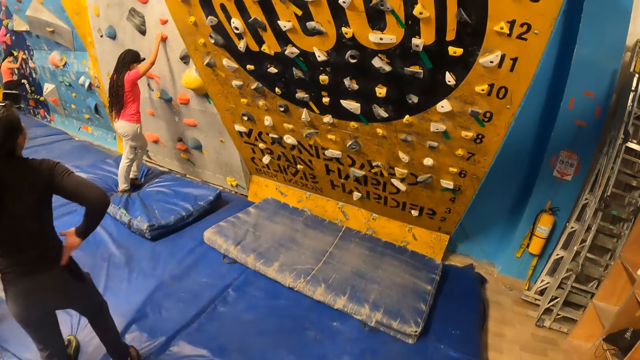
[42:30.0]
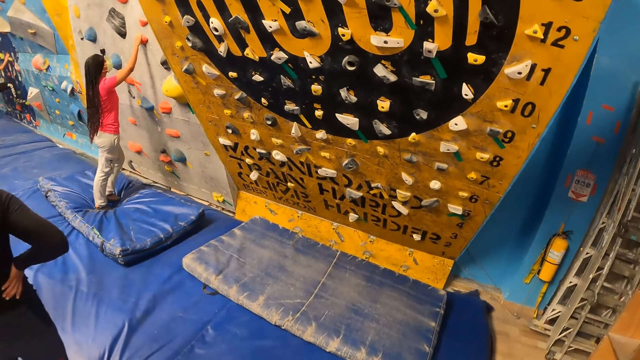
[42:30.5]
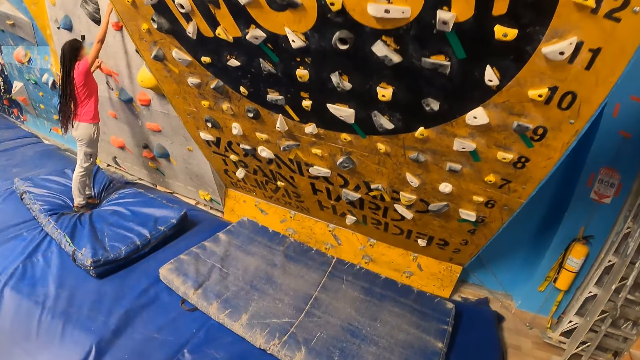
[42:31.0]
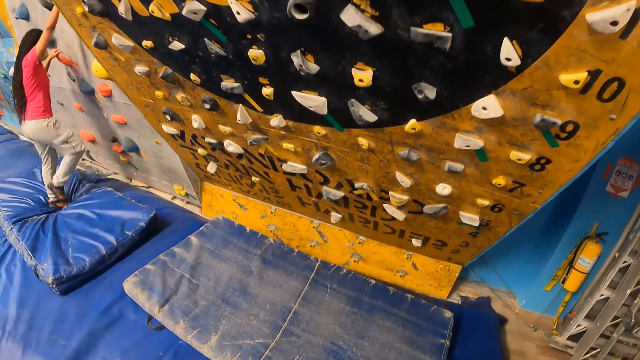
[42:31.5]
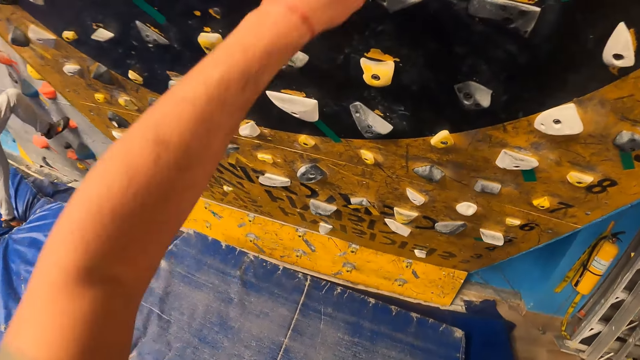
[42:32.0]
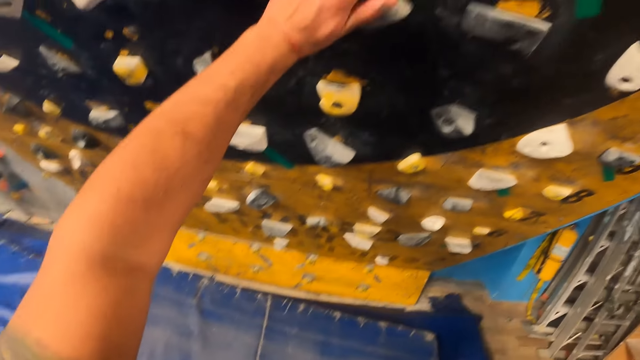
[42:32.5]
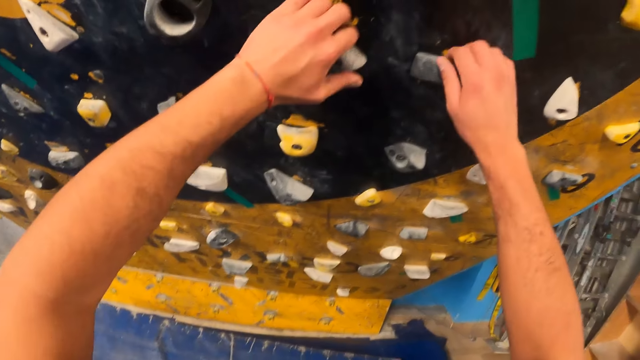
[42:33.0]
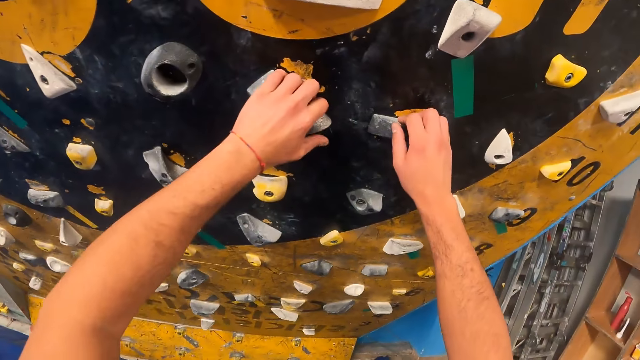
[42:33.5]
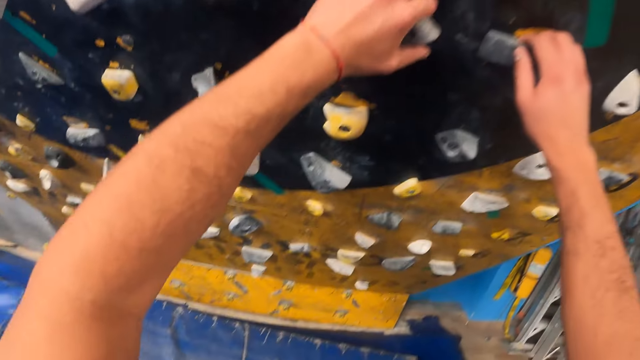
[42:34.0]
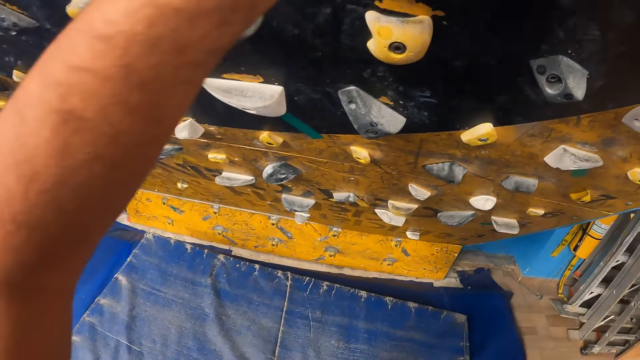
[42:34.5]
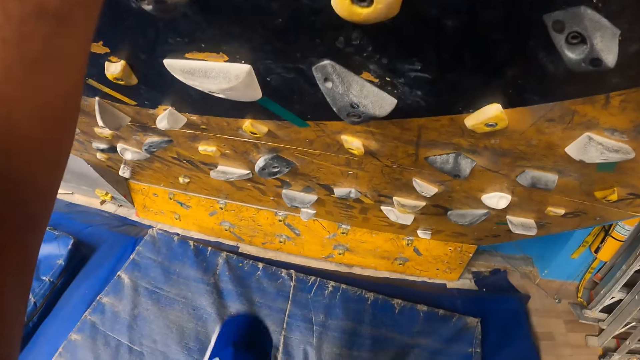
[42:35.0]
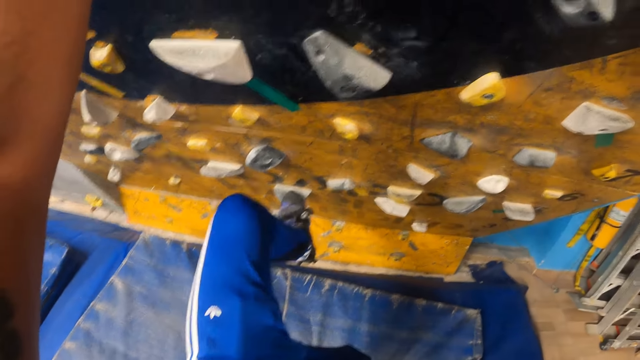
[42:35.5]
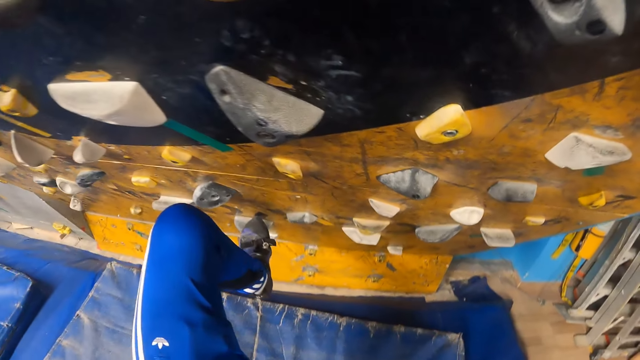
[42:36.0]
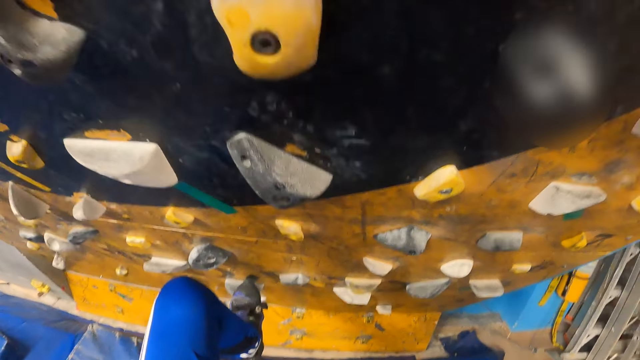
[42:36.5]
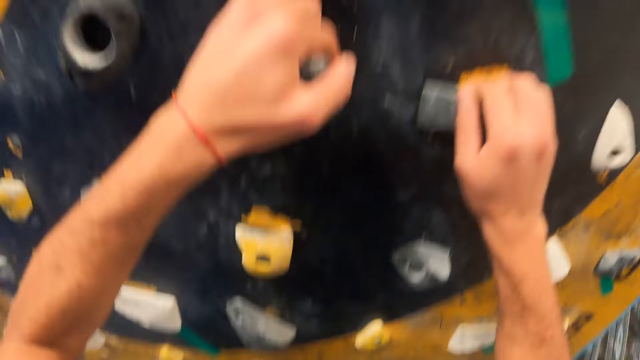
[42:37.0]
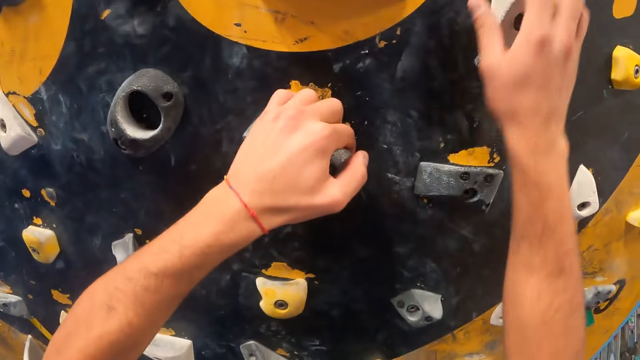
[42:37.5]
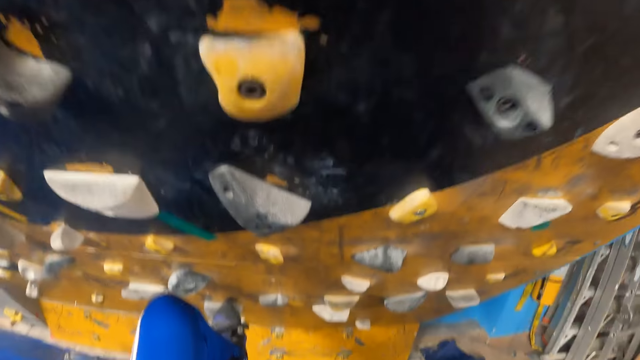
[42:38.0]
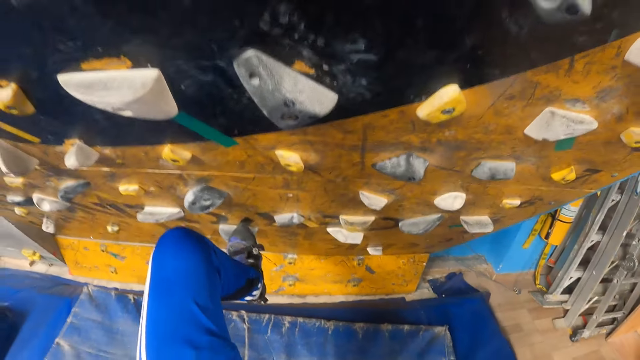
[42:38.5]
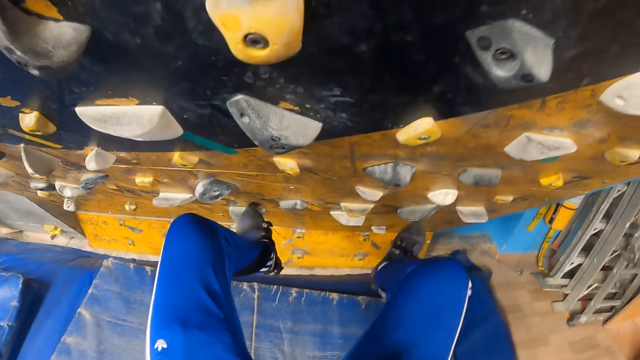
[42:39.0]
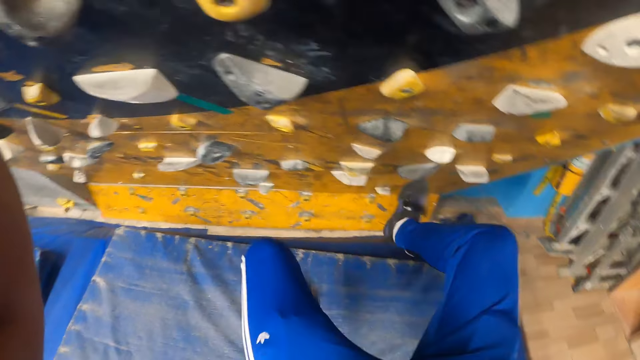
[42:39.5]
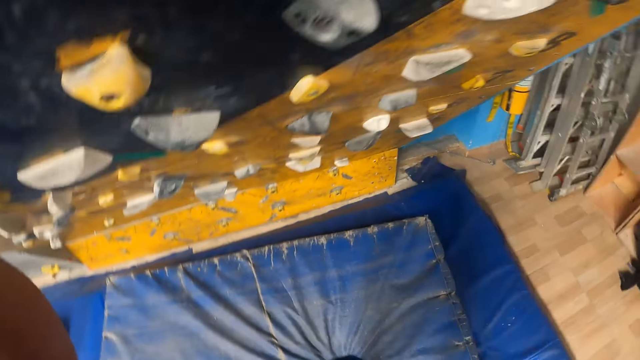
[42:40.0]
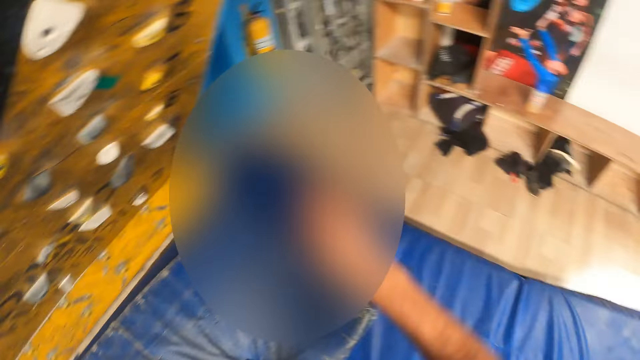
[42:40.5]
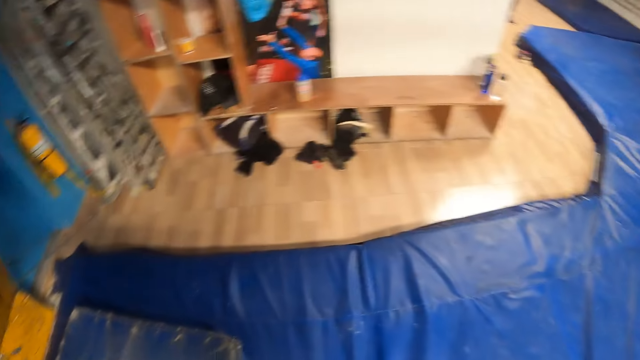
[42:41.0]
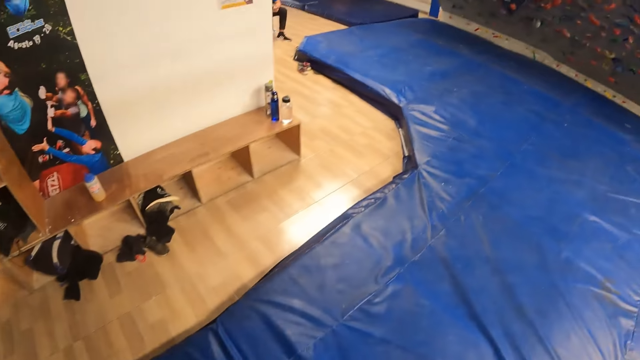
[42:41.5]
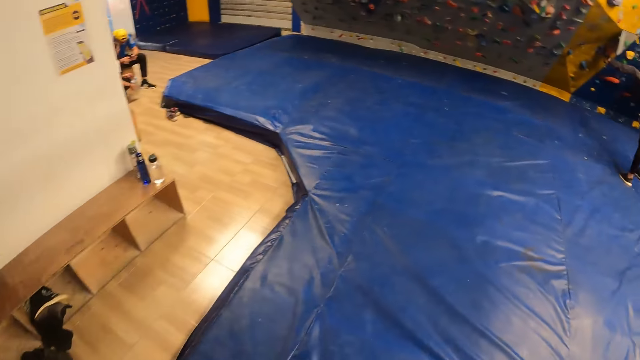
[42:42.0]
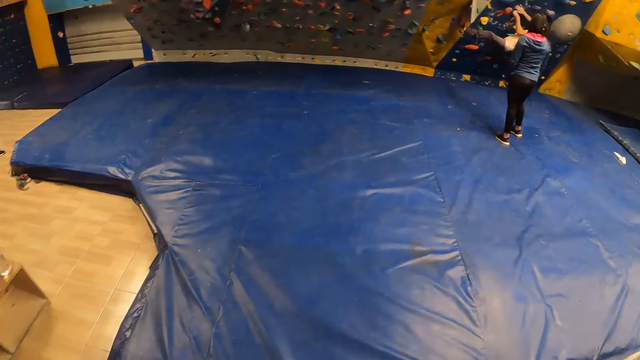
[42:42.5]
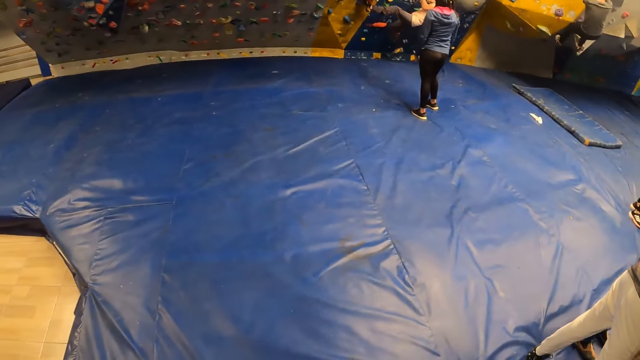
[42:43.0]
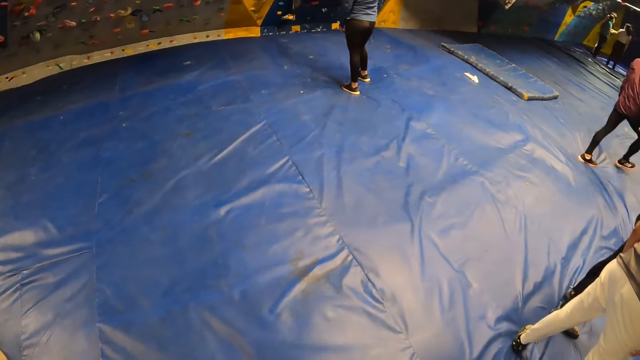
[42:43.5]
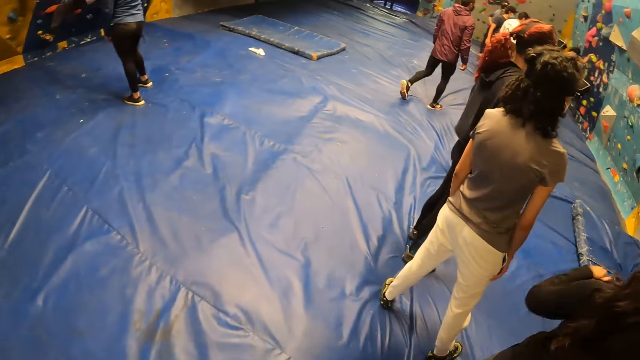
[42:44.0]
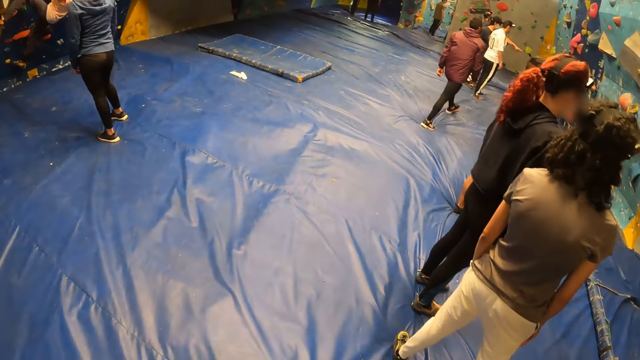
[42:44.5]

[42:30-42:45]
The camera wearer holds the indoor climbing wall with his hands. He climbs the wall, places his left leg on the indoor climbing wall and climbs the indoor climbing wall with his right hand. He falls from the indoor climbing wall. He jumps down and walks around the boulder gym.

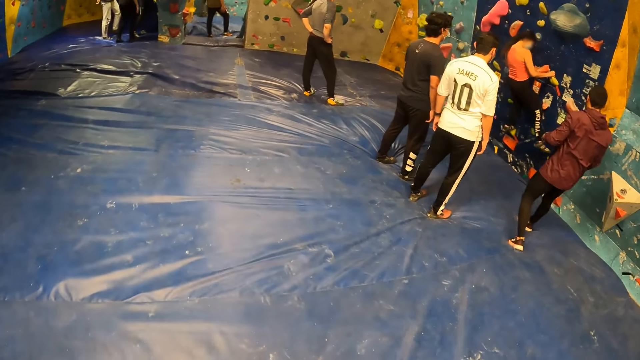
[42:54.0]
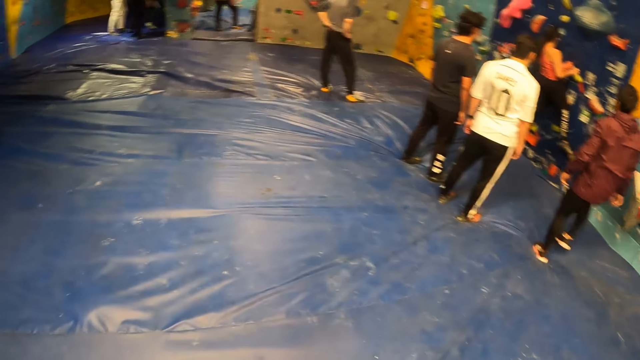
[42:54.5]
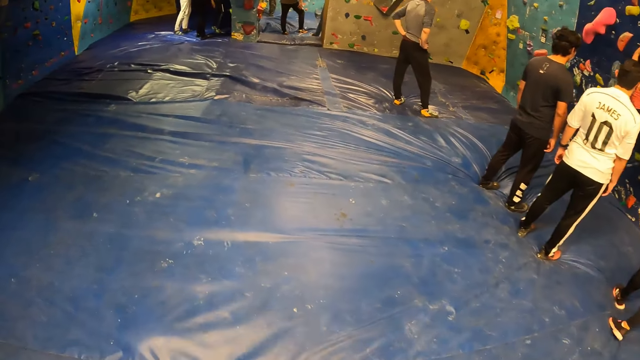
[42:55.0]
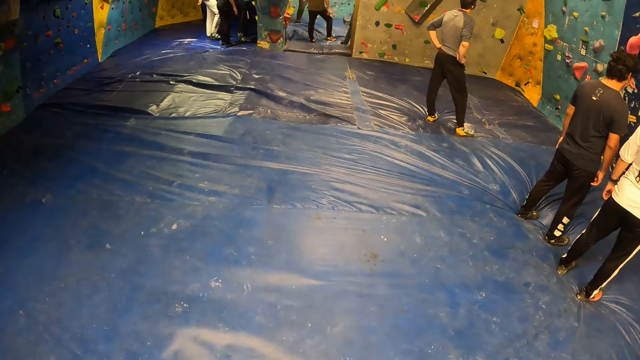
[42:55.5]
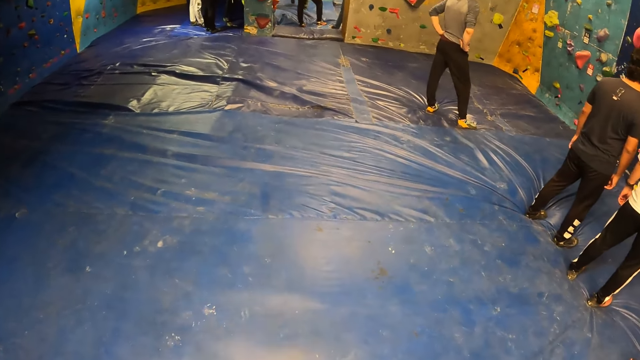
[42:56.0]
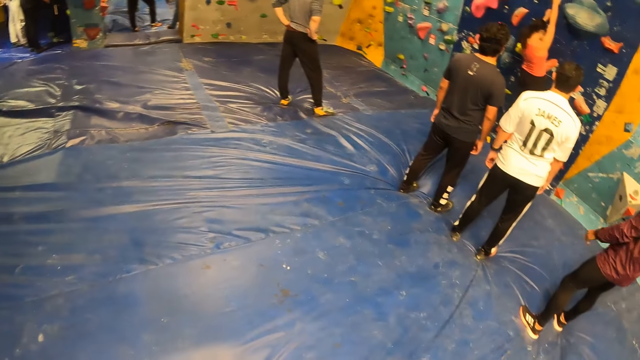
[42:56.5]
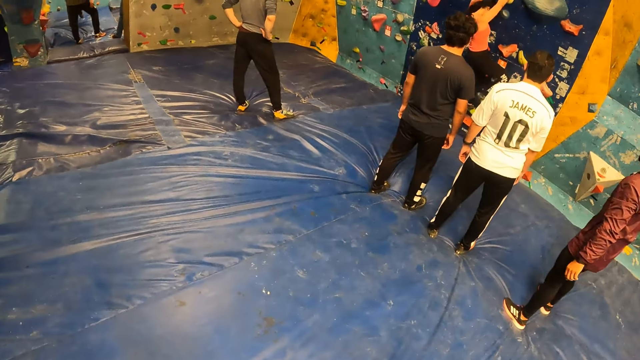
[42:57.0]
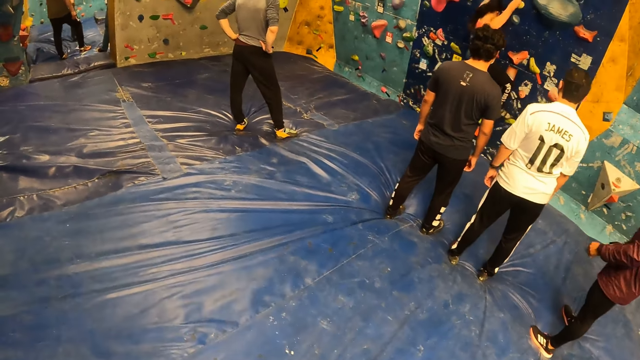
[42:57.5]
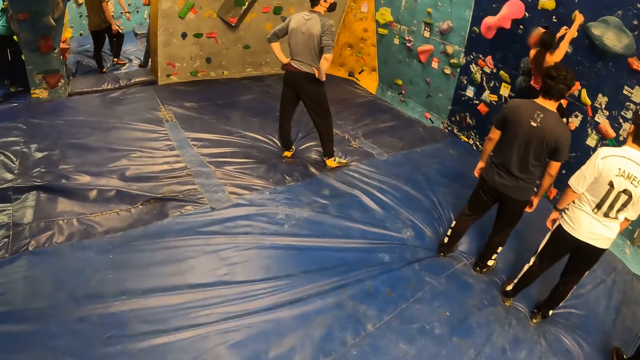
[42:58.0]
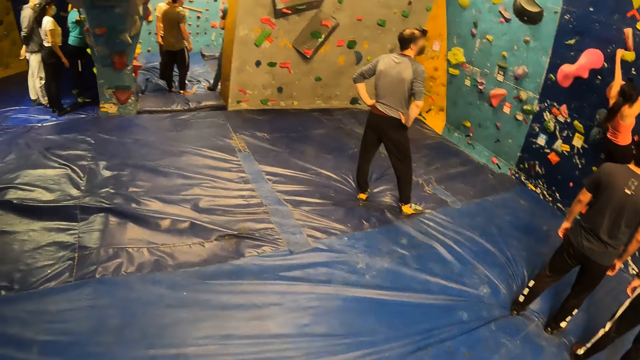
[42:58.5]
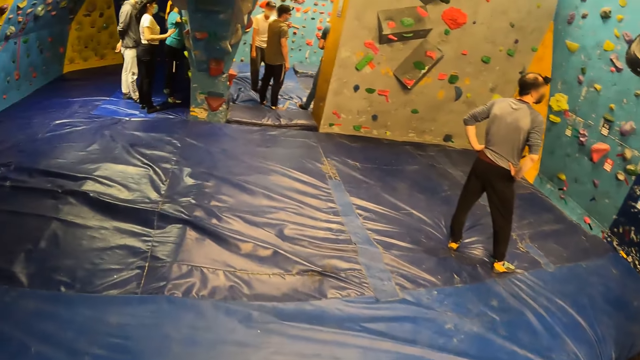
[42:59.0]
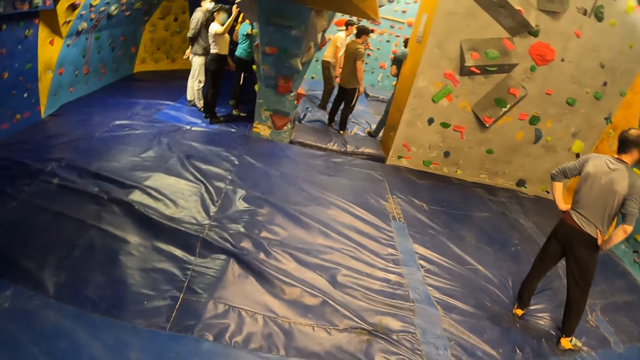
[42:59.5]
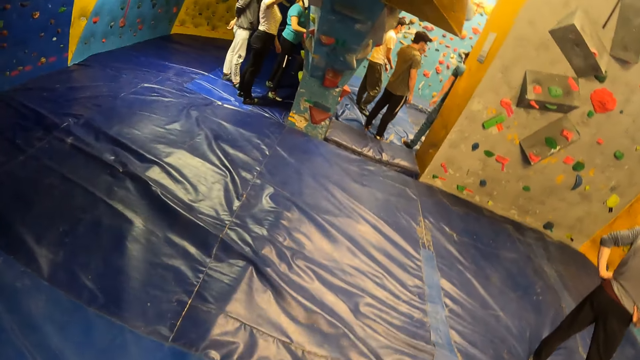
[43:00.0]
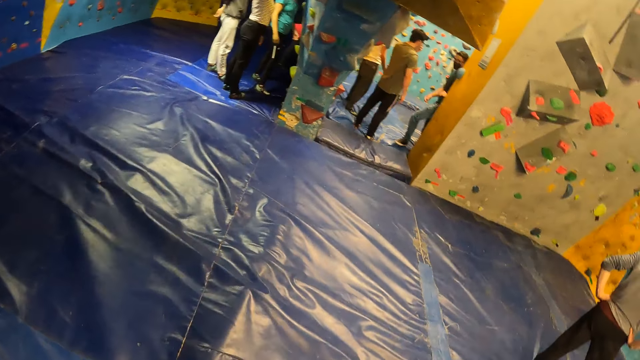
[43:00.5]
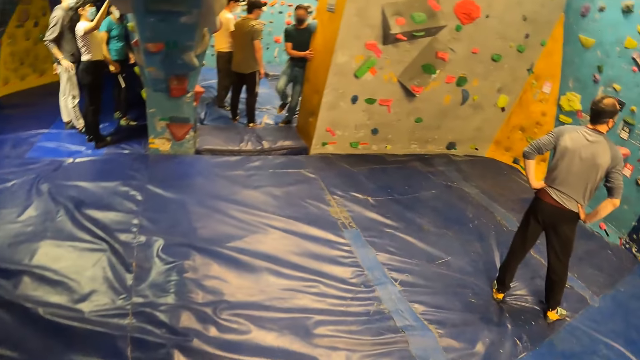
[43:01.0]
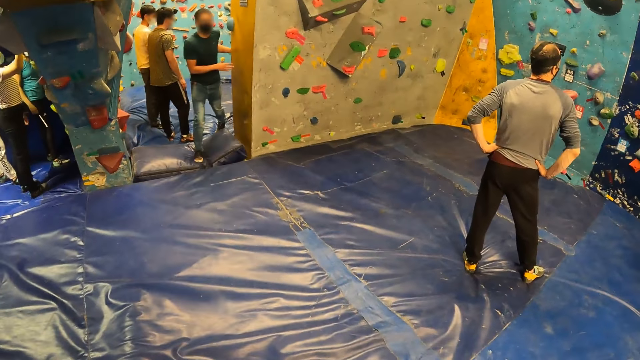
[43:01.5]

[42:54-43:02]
The camera wearer looks around the boulder gym. They walk around the boulder gym.
